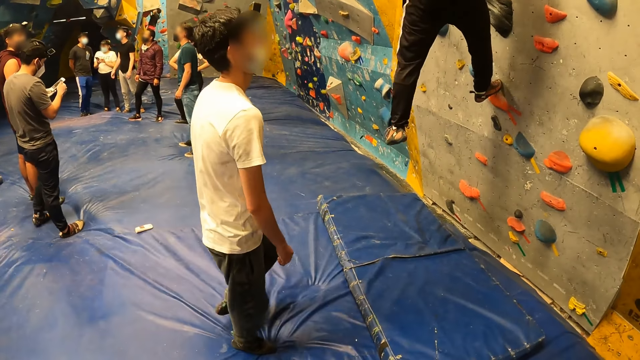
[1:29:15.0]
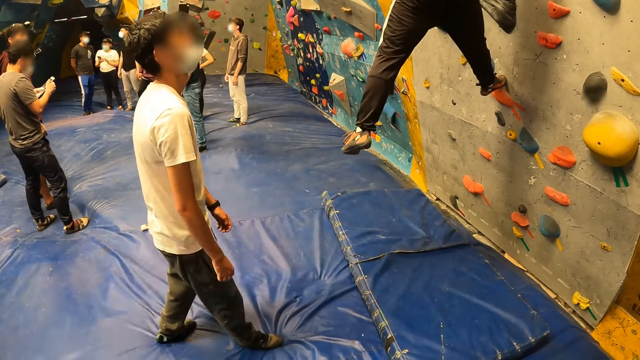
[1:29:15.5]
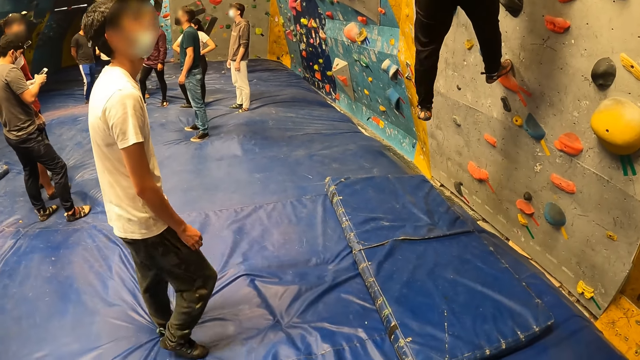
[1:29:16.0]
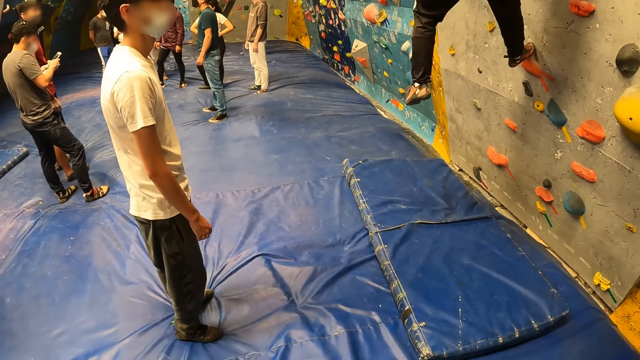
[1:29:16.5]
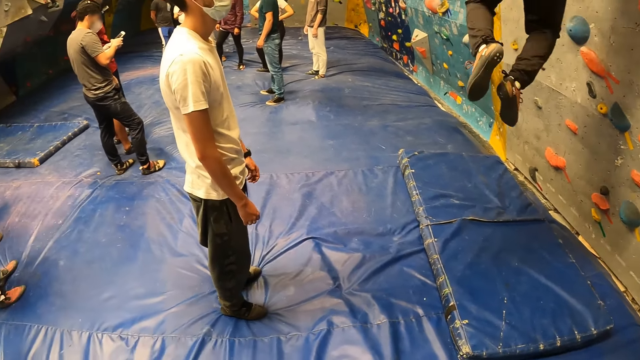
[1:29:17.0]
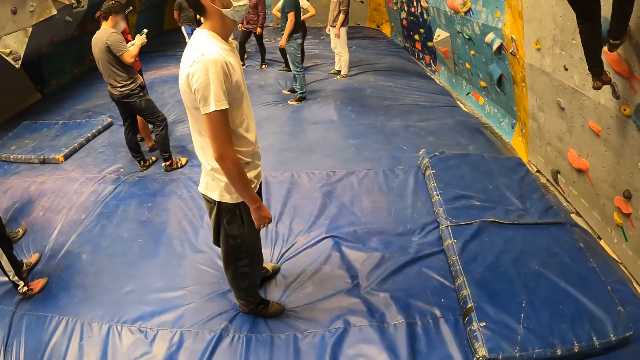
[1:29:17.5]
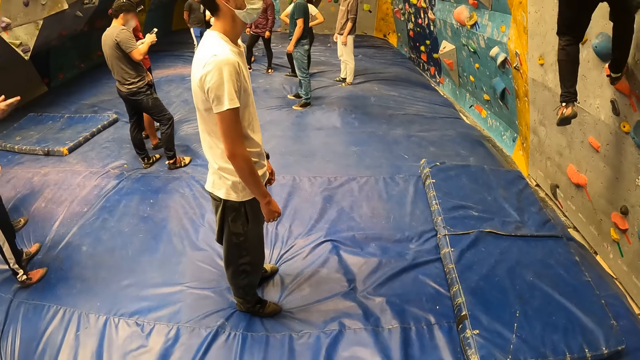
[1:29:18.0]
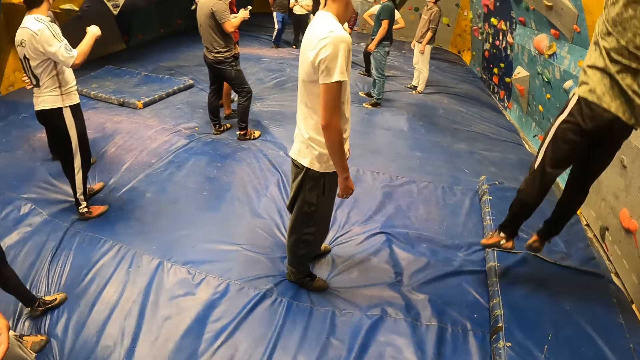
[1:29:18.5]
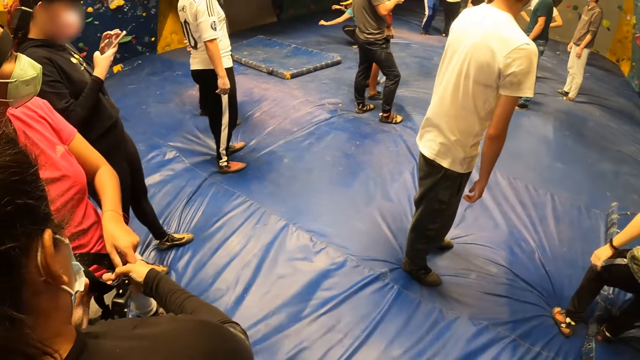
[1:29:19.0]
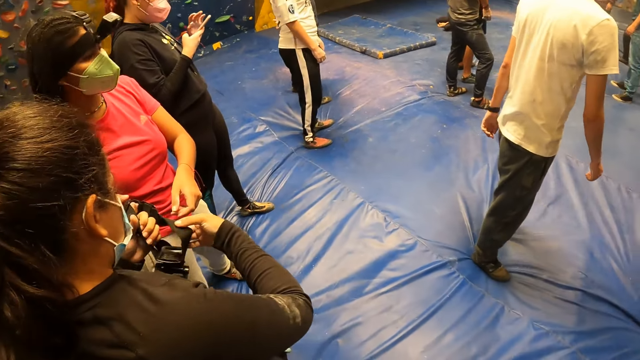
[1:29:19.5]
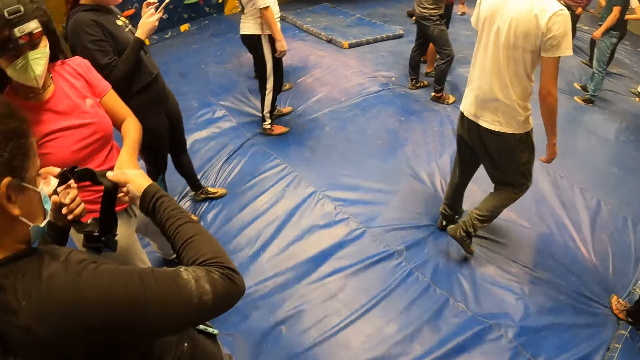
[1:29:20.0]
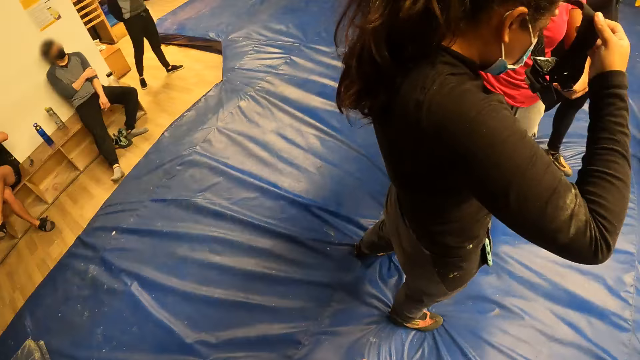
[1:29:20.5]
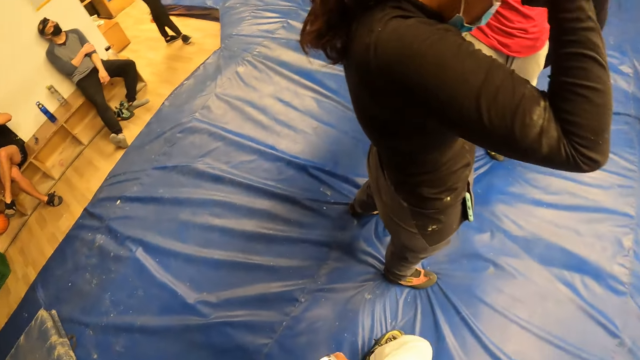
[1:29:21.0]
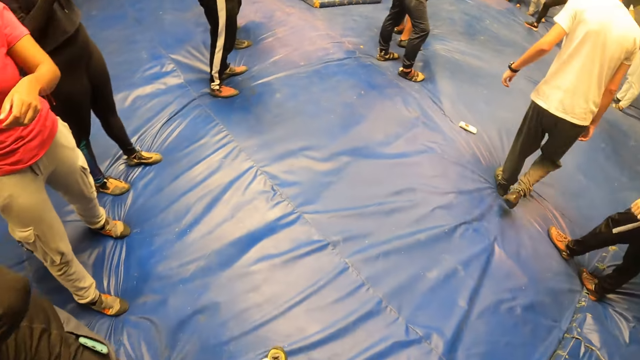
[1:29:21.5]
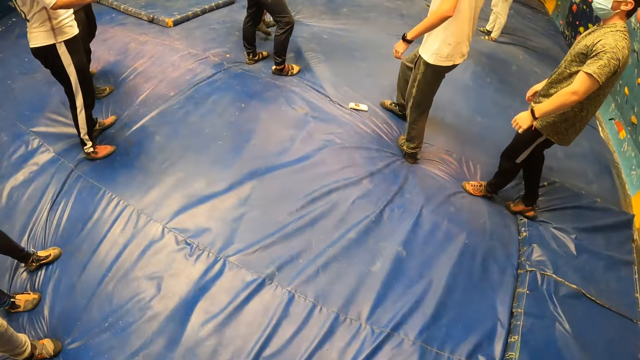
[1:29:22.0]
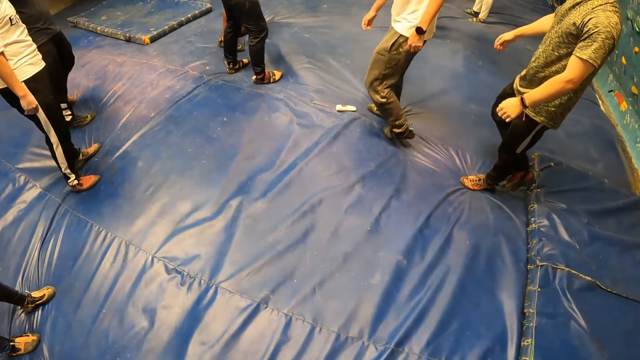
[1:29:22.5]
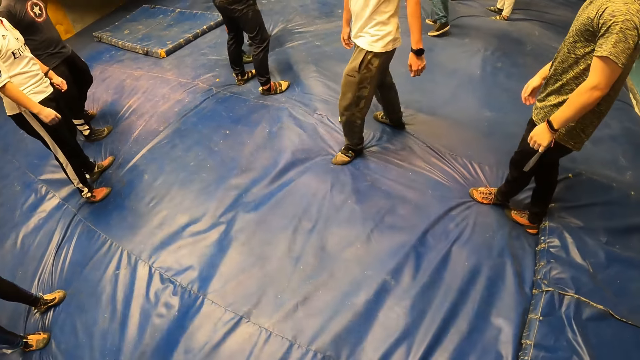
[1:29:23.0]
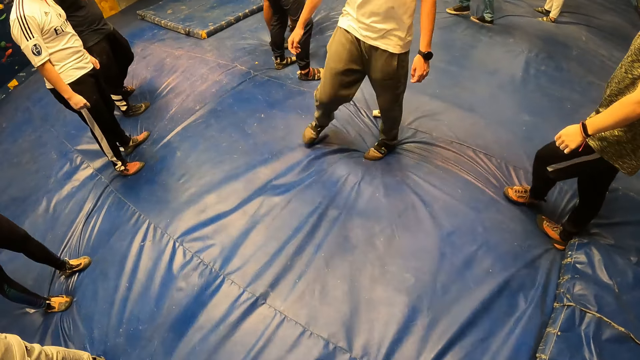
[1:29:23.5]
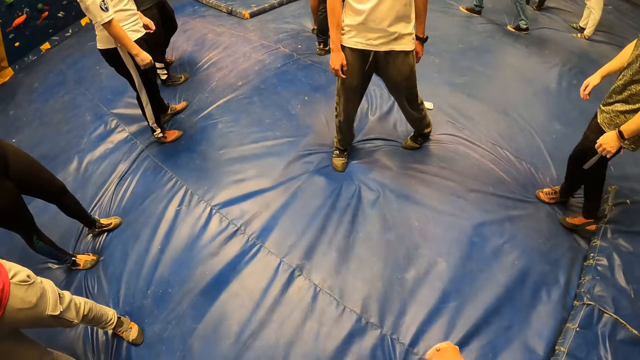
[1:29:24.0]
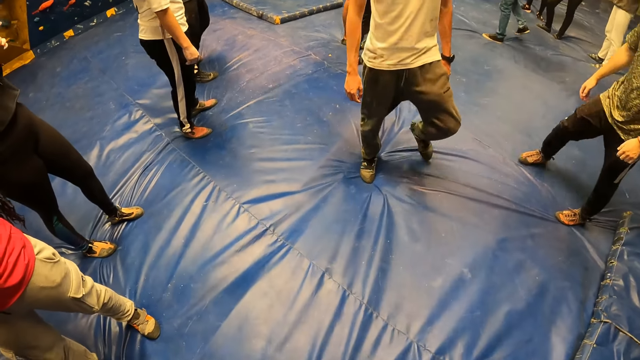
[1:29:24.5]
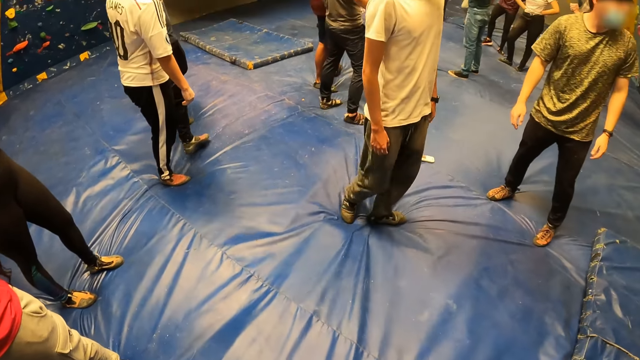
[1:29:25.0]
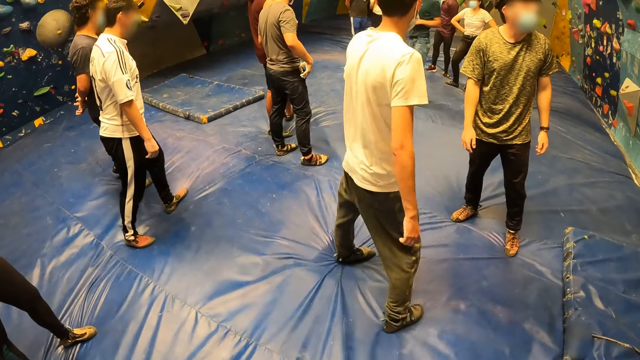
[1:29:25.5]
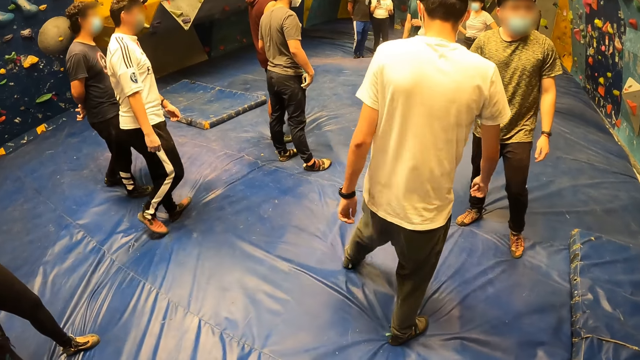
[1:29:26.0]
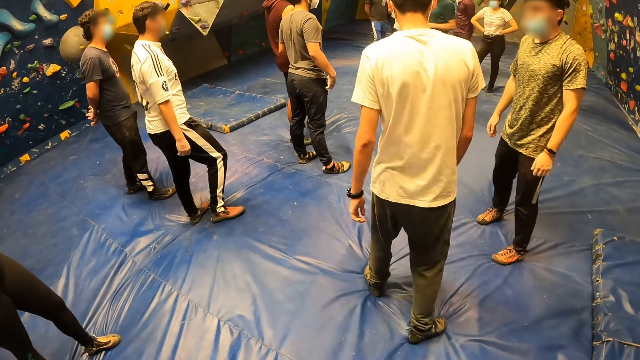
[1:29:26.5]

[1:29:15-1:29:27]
A man lands on his feet from the bouldering wall. A woman wears the camera on her head. The camera wearer looks around the room.

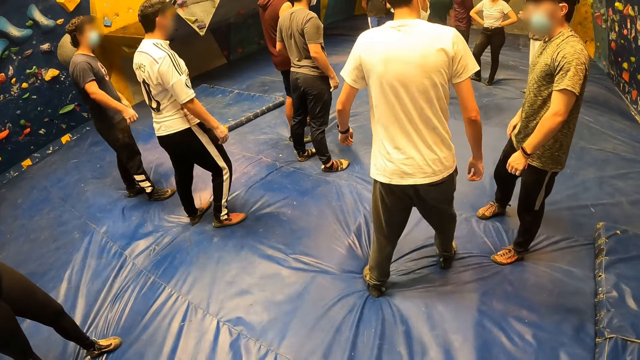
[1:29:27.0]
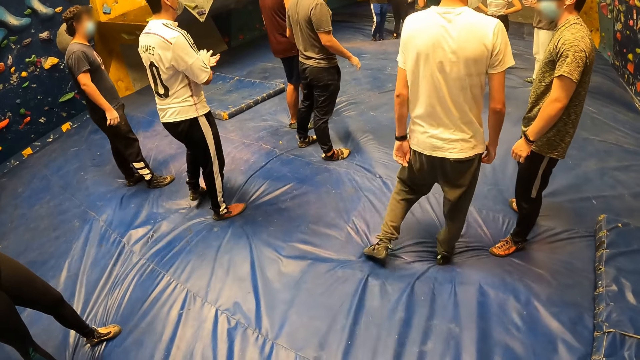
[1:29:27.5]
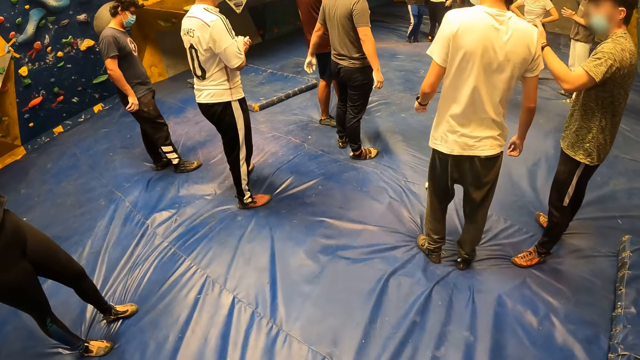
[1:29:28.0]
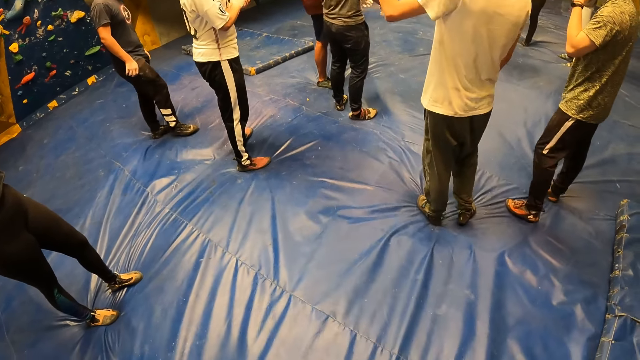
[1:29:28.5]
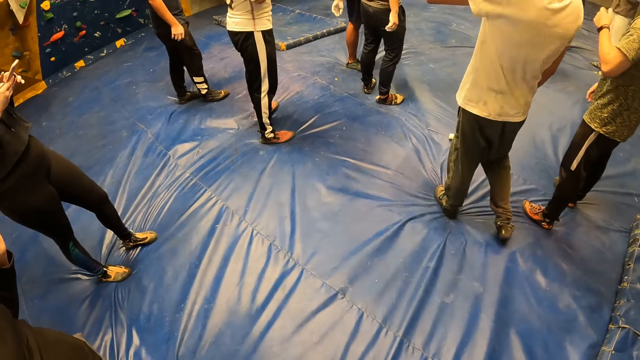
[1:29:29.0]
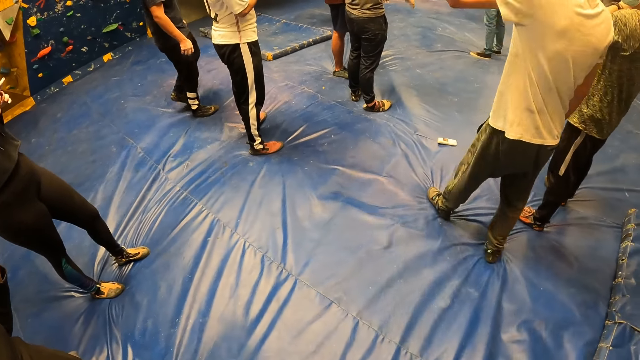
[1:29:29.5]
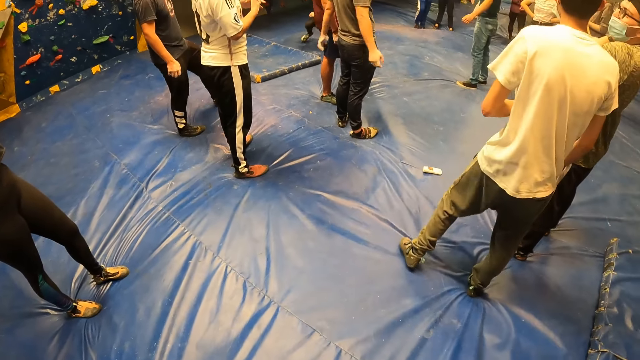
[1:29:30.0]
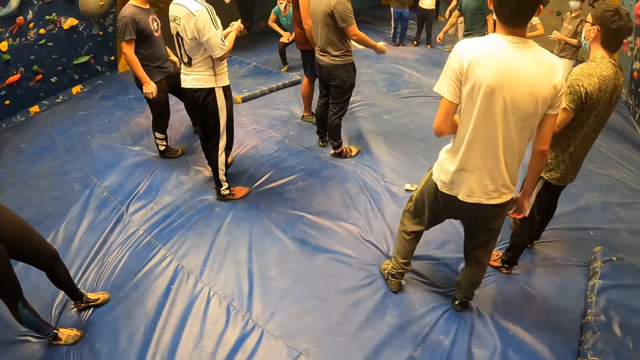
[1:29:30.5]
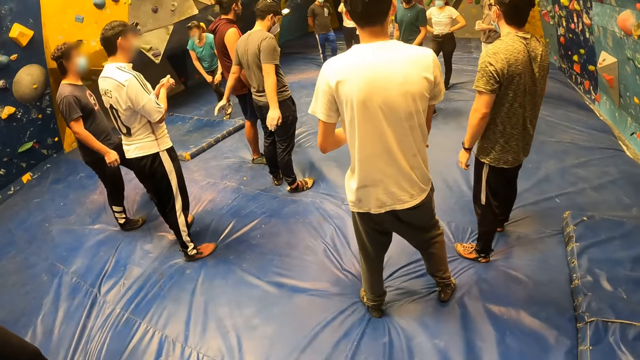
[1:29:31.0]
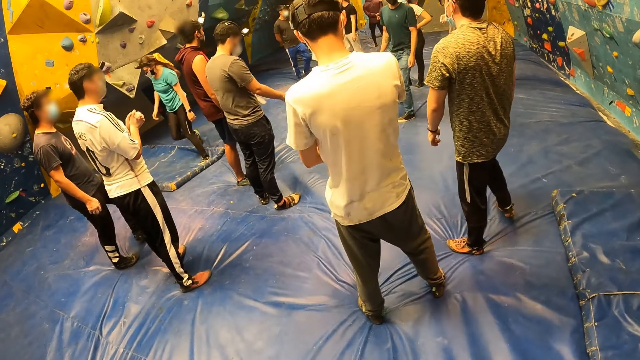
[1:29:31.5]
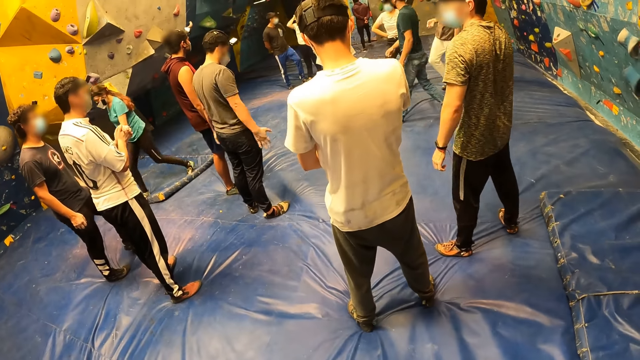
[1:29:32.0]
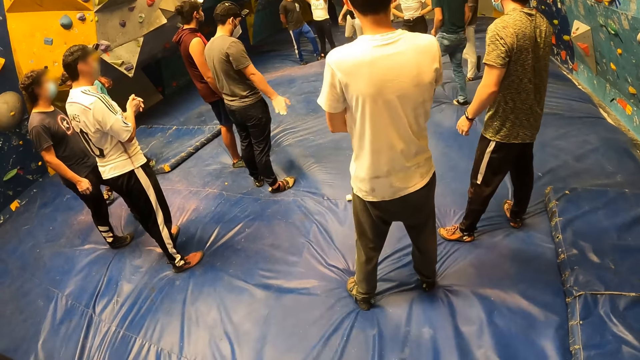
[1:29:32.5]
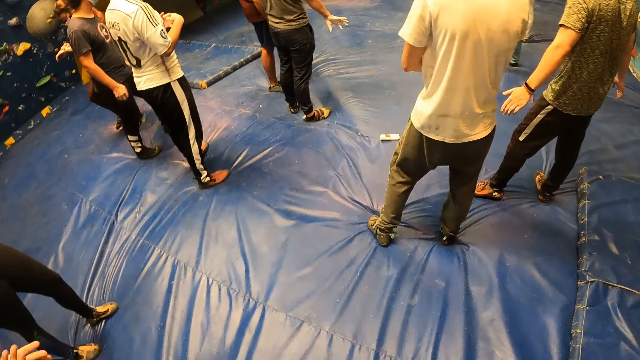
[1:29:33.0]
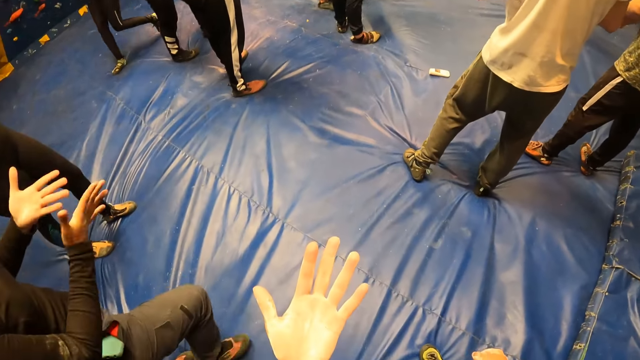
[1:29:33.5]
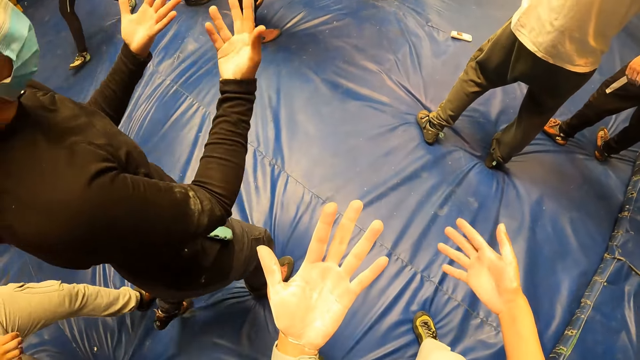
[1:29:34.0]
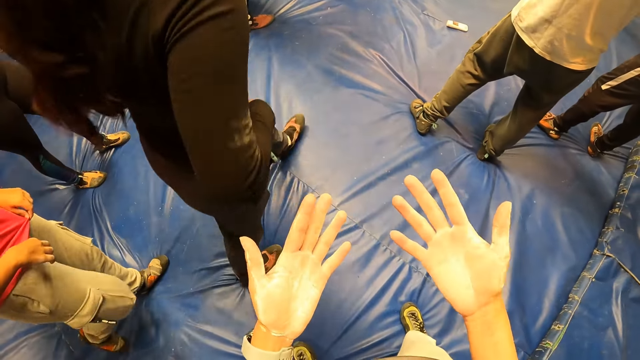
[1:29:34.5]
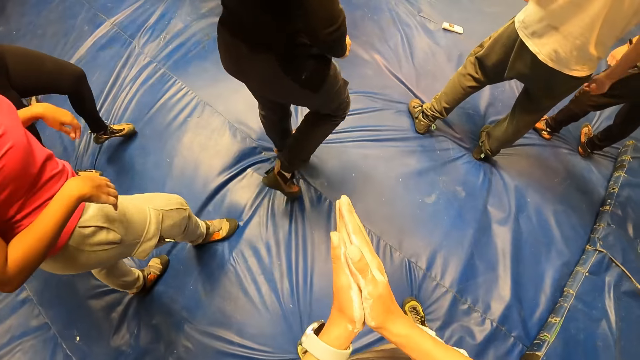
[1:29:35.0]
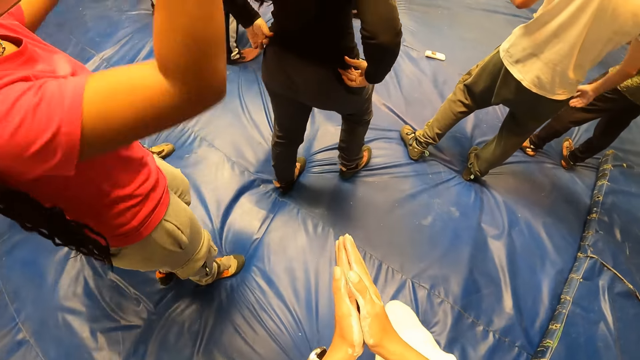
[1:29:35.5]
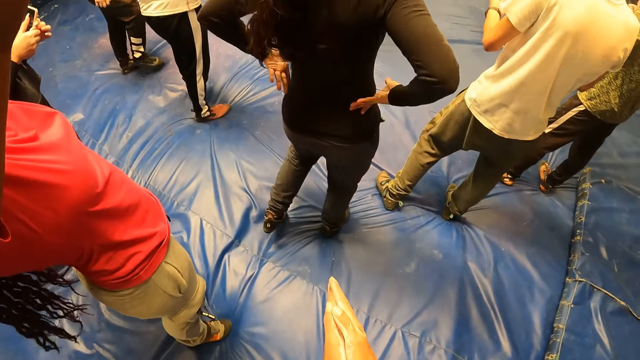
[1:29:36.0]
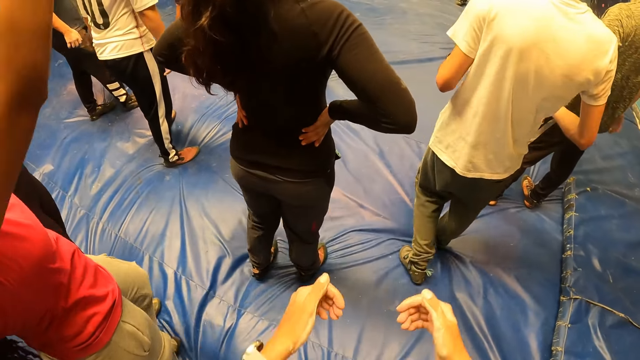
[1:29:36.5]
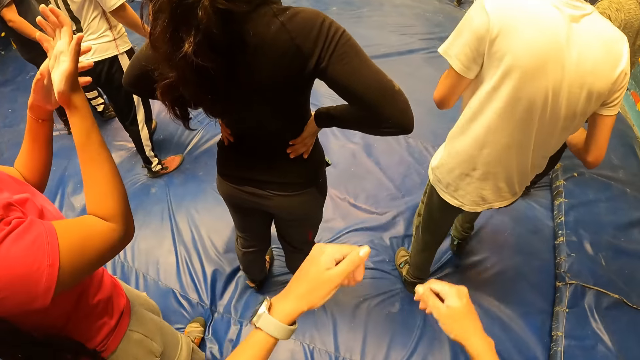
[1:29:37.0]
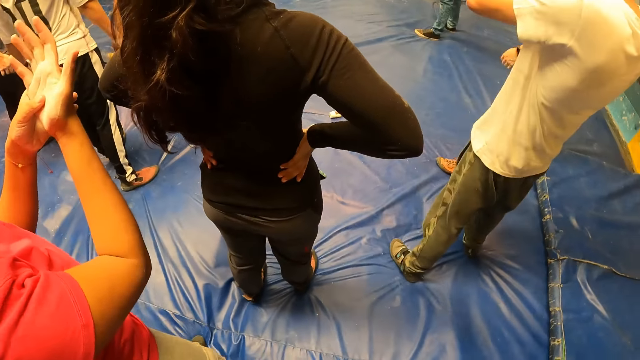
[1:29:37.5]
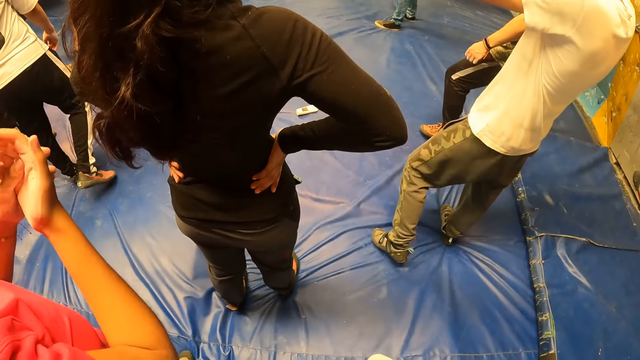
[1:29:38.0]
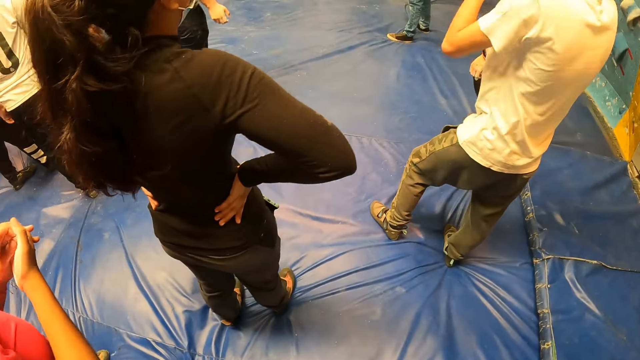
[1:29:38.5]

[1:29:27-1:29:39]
A woman looks at her hands and walks around the room. The camera wearer looks at her hands. She rubs her hands together. She moves her hands. Another woman touches her hand.
